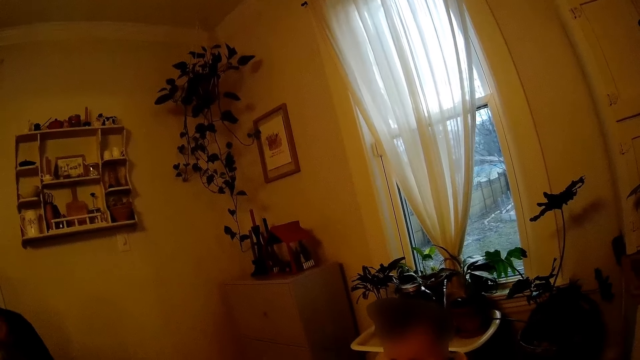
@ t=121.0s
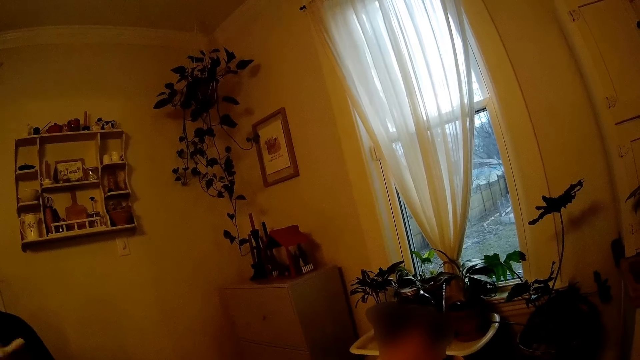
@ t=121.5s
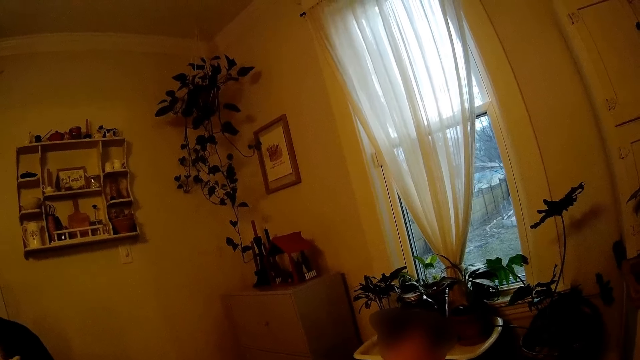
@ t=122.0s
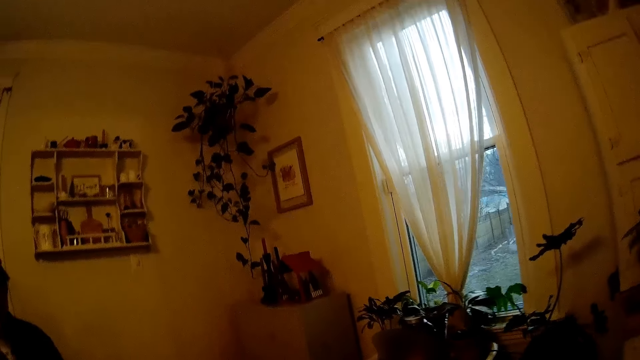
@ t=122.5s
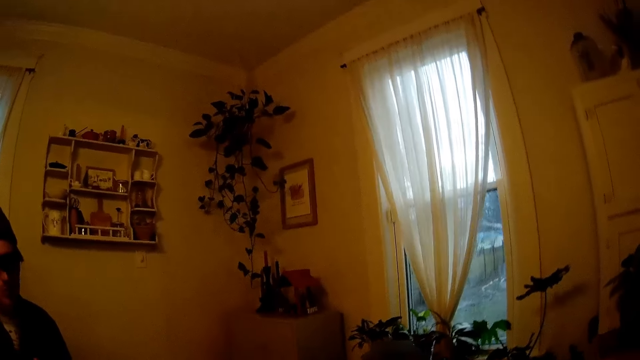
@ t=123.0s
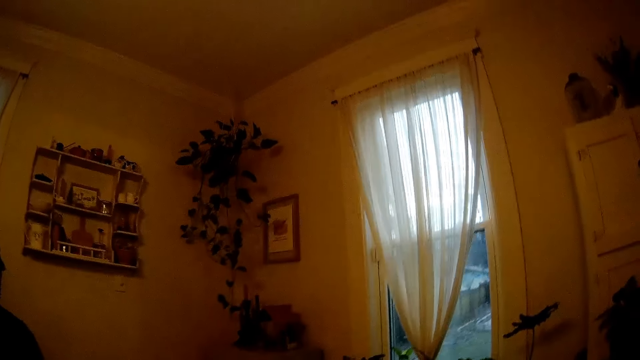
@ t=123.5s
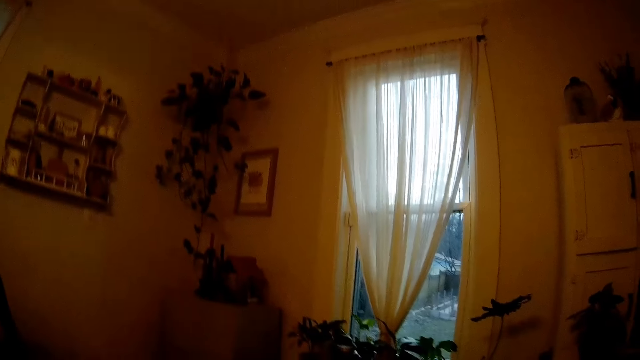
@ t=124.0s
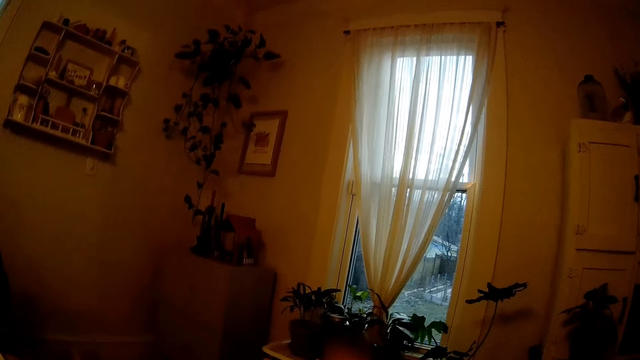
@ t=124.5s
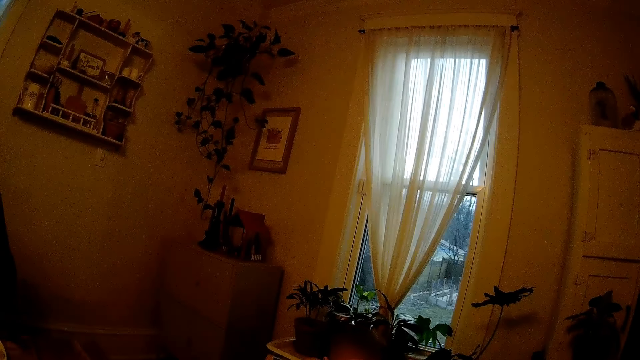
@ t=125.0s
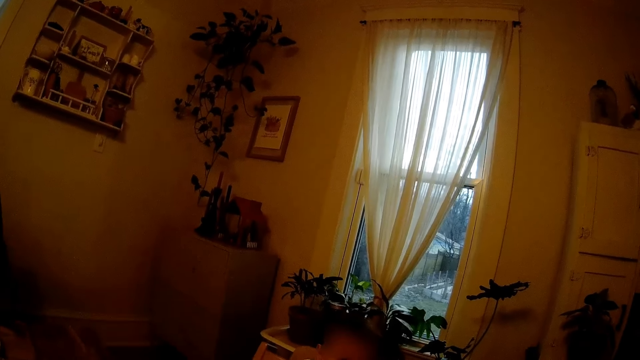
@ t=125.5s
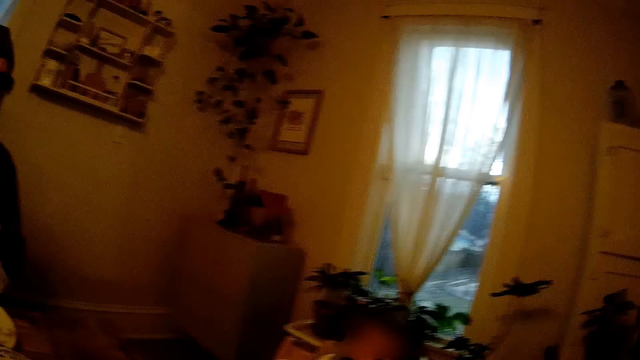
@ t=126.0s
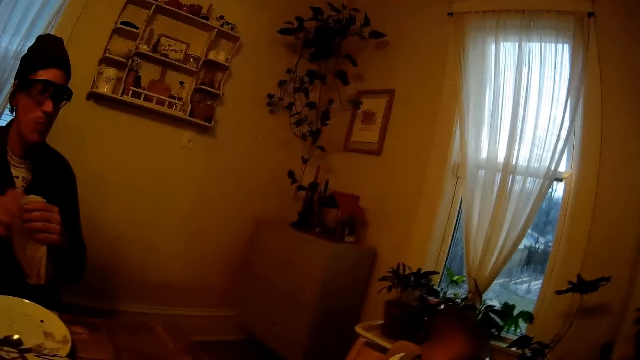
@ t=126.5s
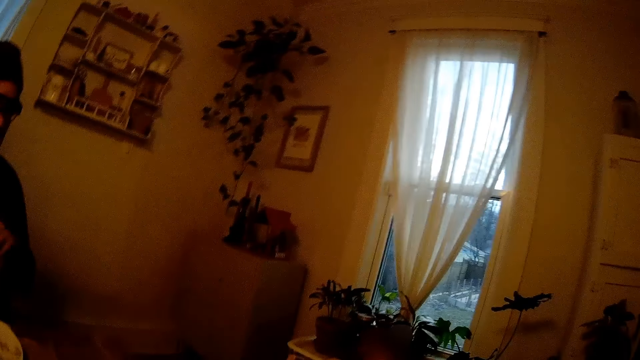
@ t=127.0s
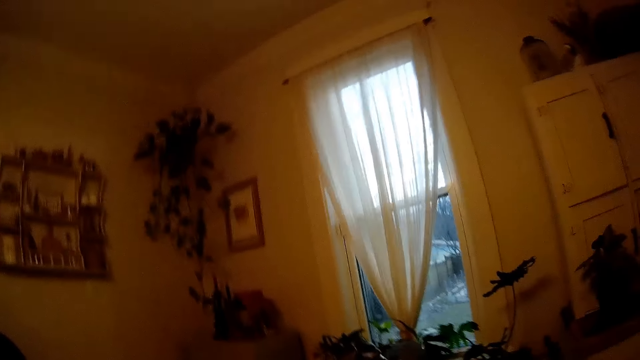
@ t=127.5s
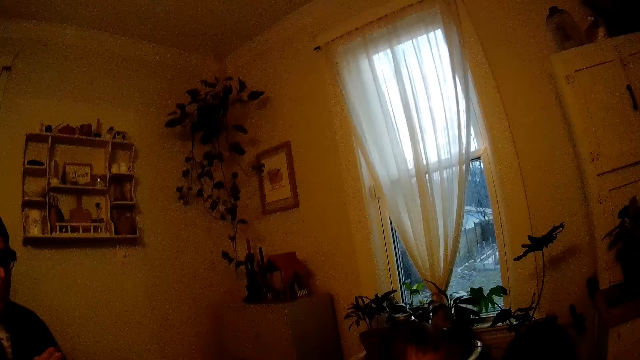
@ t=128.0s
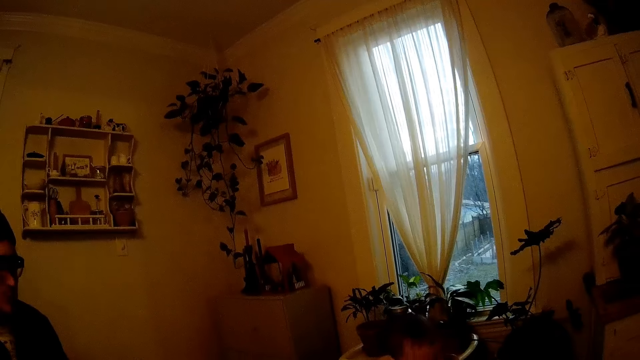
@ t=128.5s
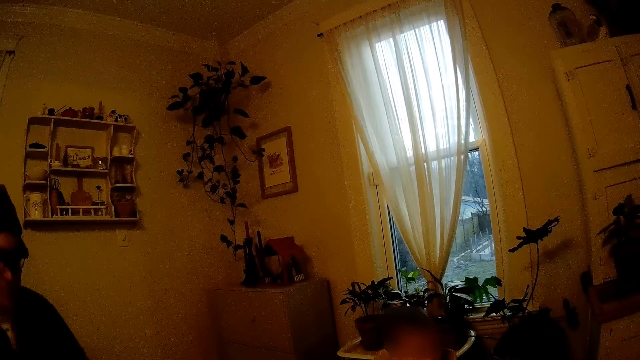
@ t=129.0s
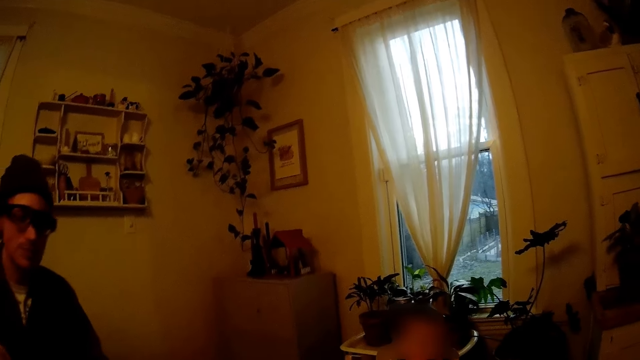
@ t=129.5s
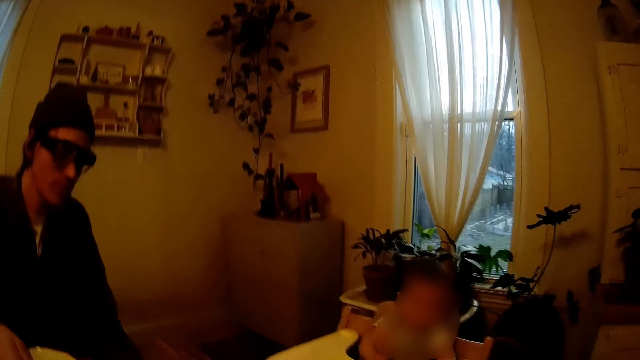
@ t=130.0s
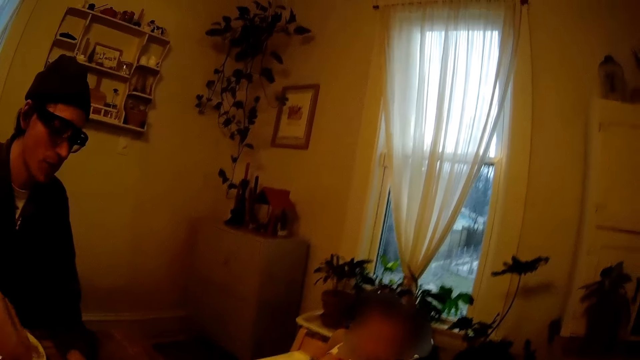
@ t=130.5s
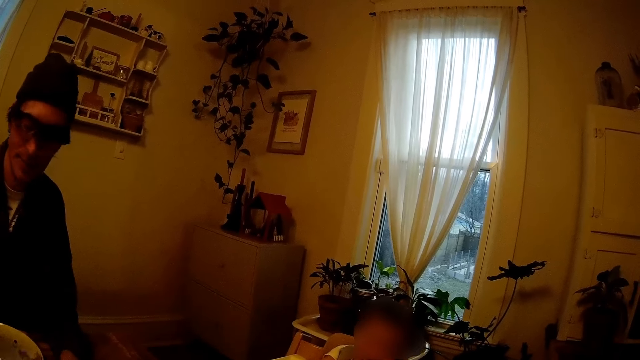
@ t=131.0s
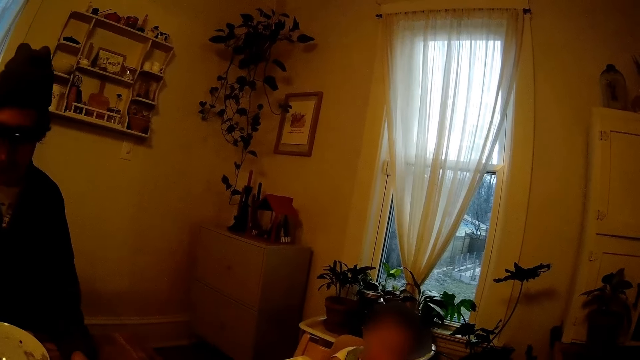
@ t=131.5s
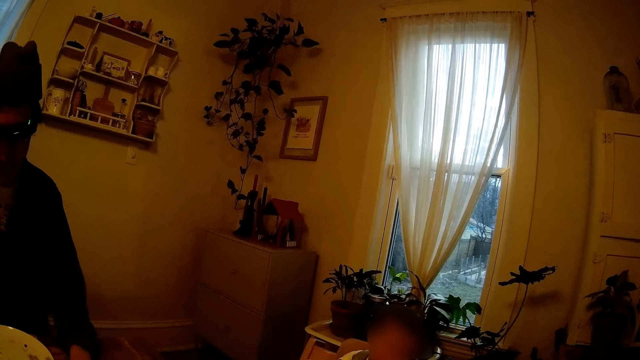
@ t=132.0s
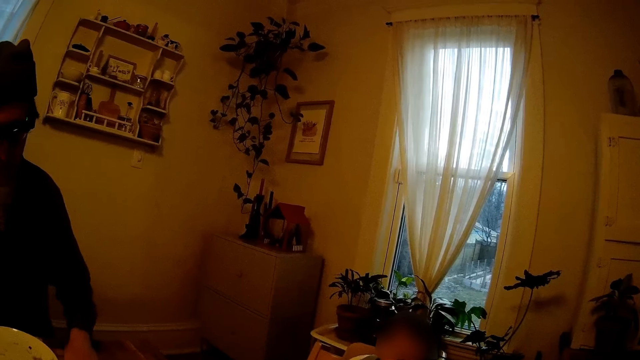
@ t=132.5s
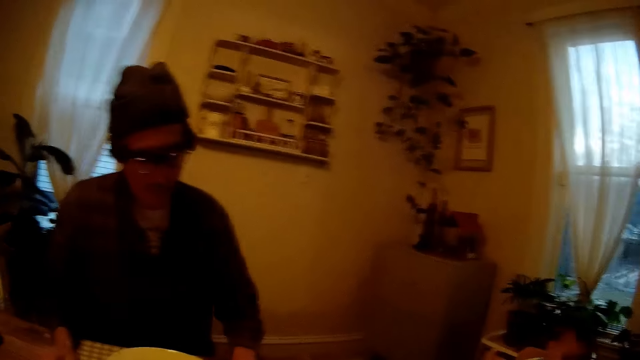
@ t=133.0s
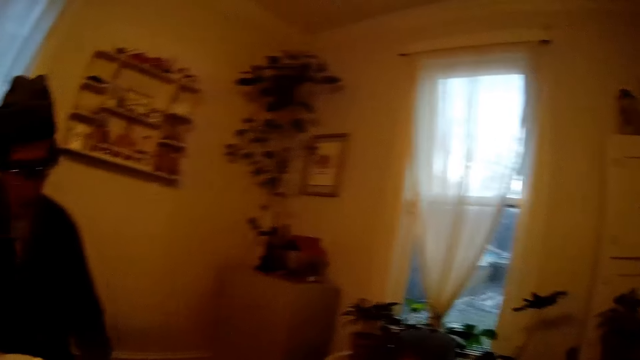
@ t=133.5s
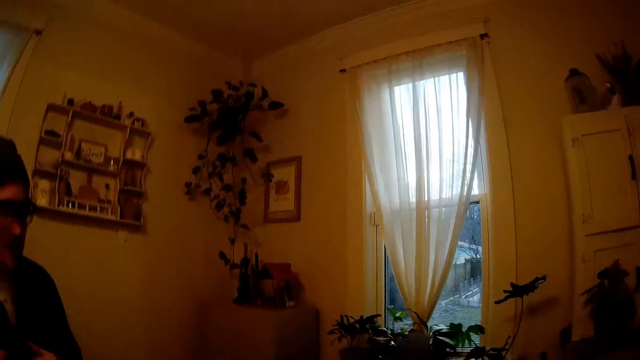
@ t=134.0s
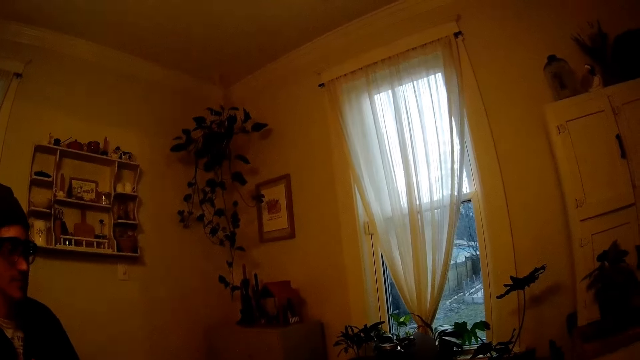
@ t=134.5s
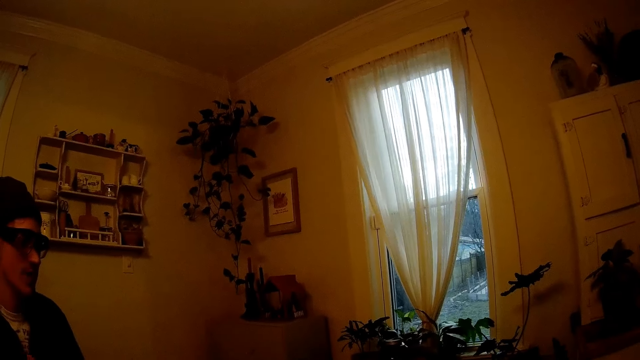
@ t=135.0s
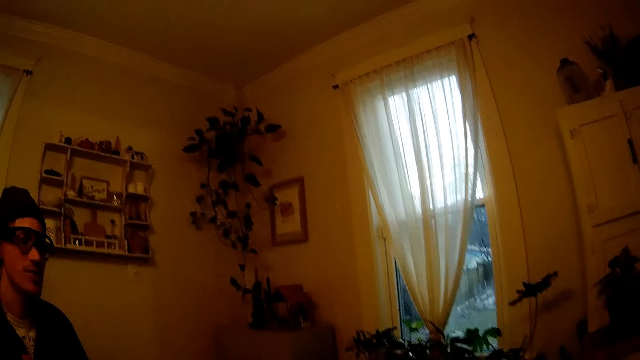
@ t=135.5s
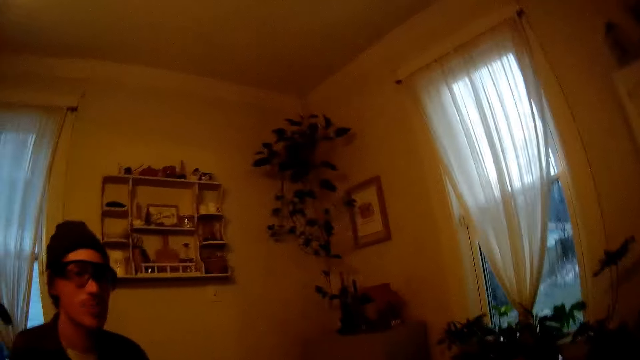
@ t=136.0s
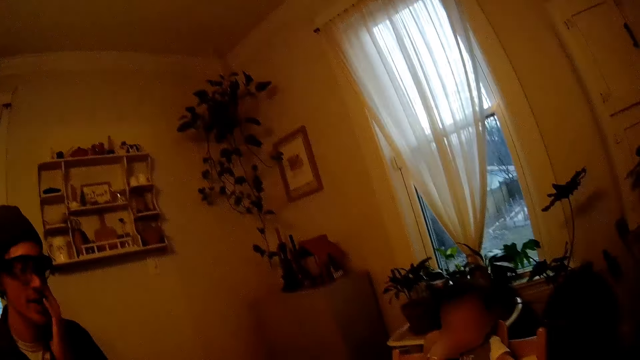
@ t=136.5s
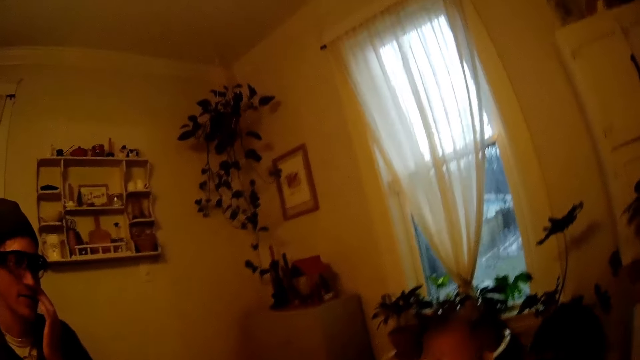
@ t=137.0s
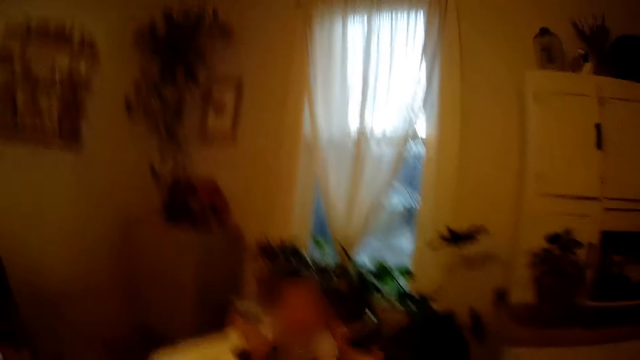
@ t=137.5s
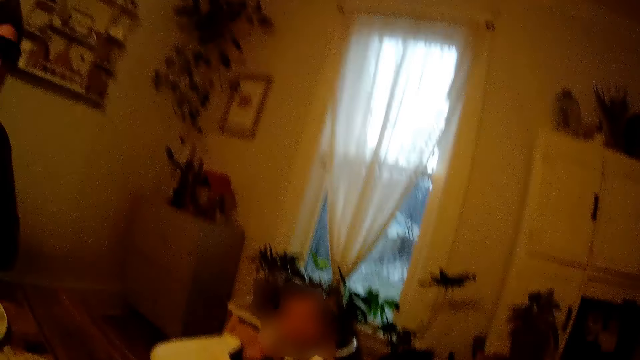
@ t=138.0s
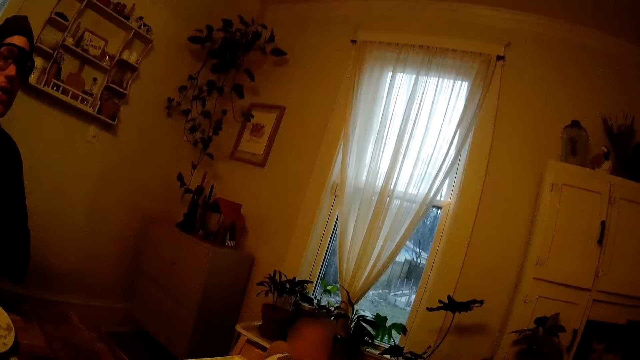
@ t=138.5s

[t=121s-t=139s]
The man wipes both hands with the napkin. The camera wearer interacts with the man.

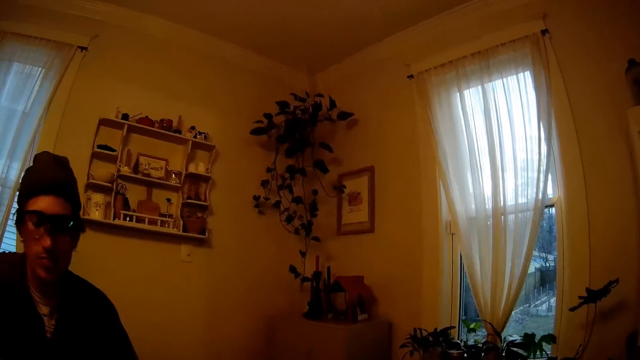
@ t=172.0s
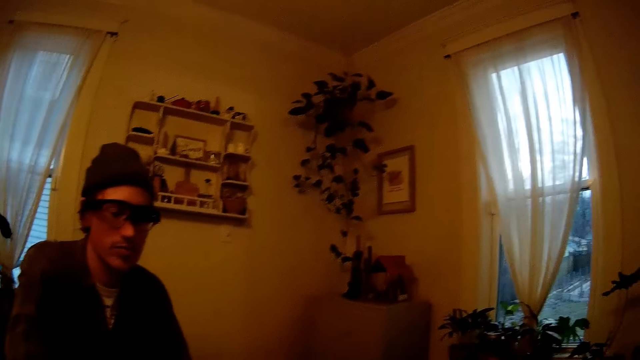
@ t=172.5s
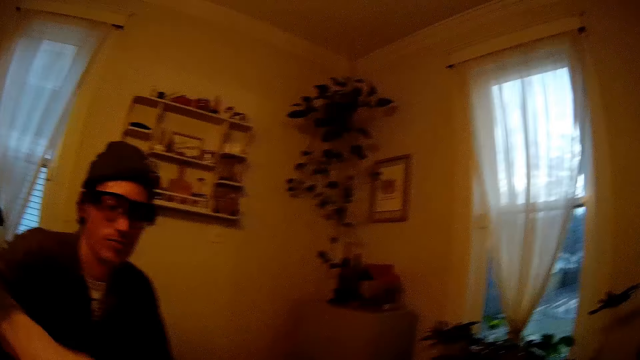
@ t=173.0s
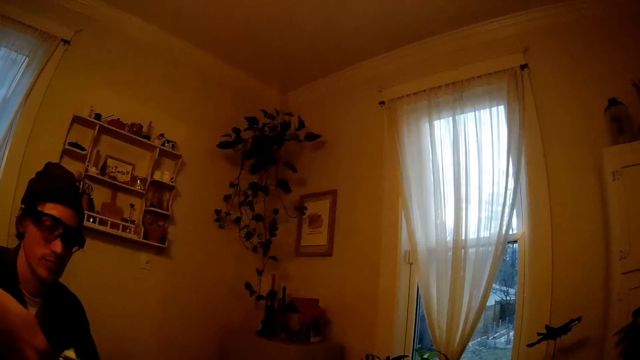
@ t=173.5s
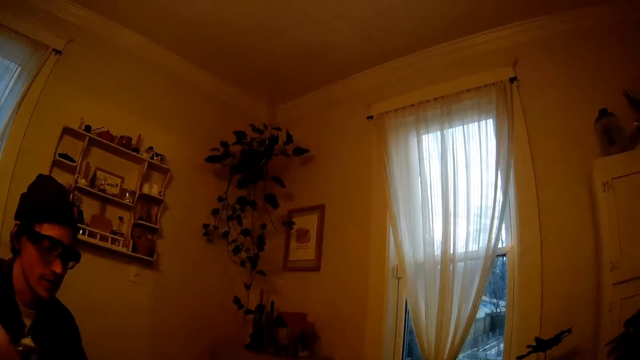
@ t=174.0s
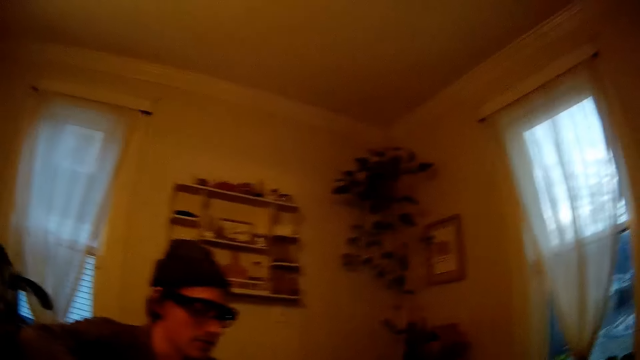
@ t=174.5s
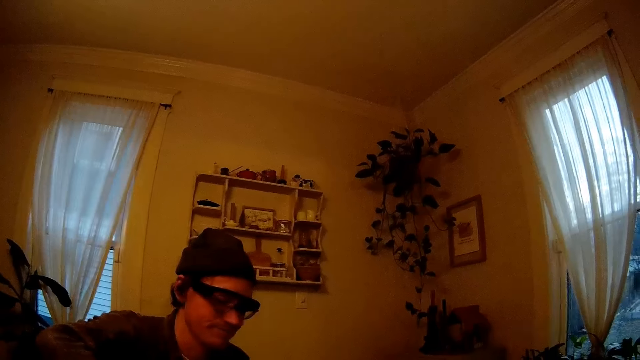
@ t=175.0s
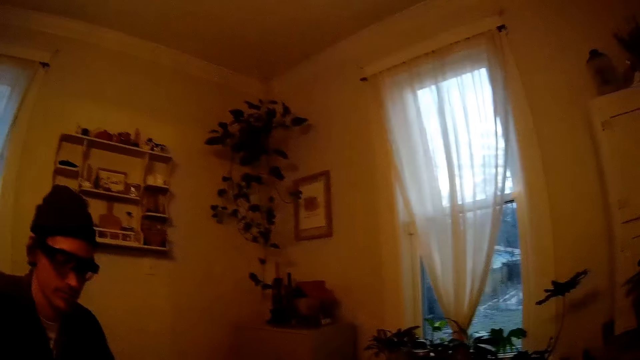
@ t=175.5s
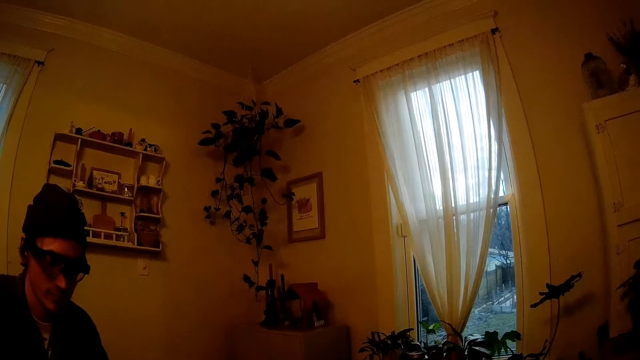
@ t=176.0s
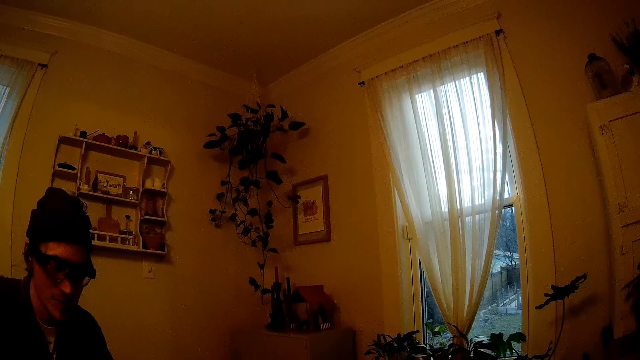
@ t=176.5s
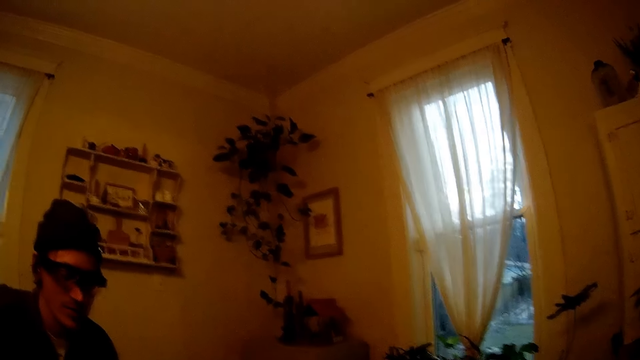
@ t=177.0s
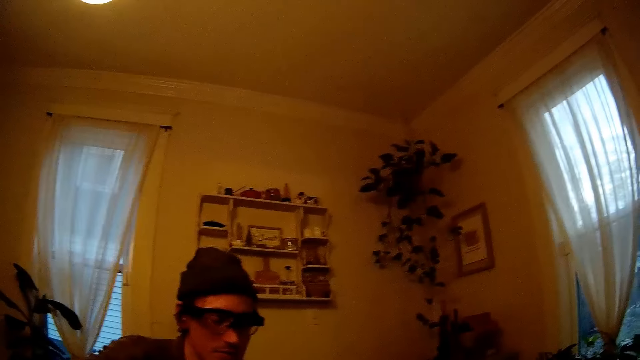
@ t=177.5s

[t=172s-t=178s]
The man picks chips from the bag of chips with his right hand.
